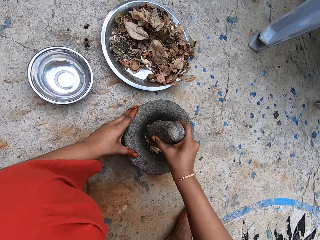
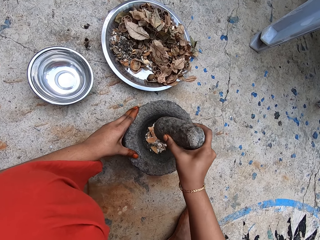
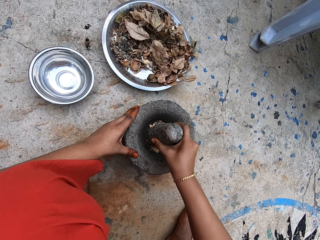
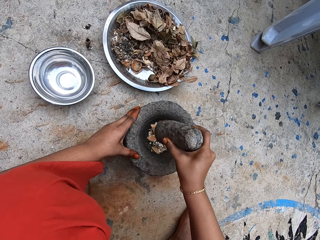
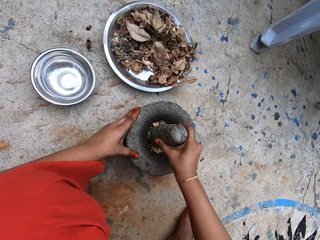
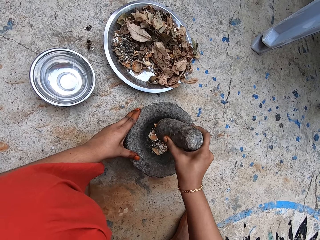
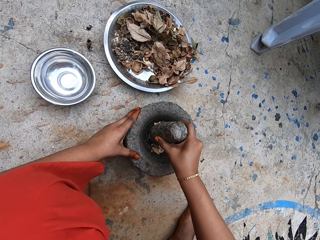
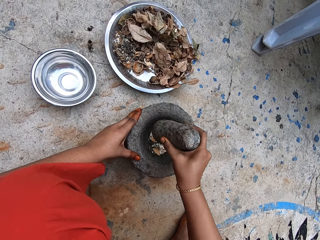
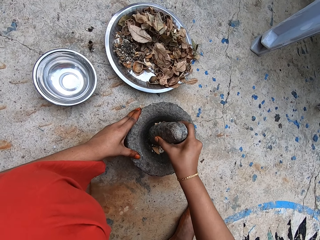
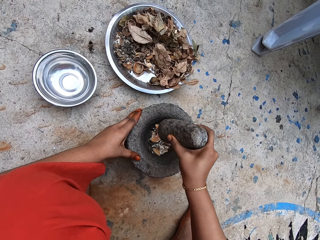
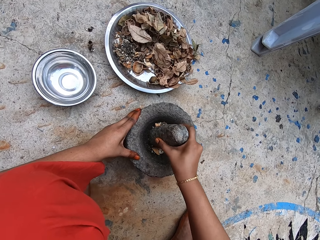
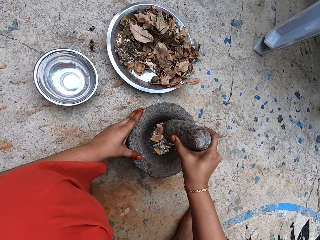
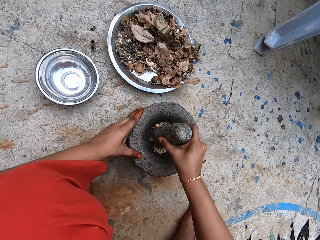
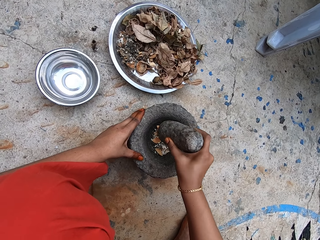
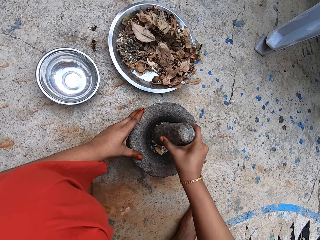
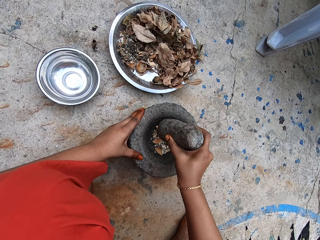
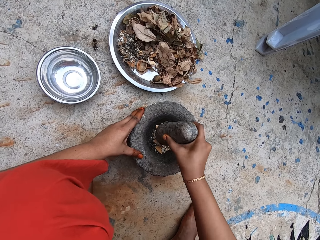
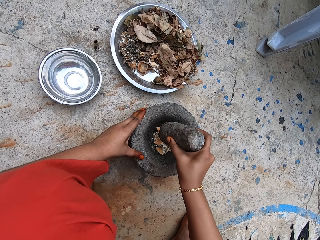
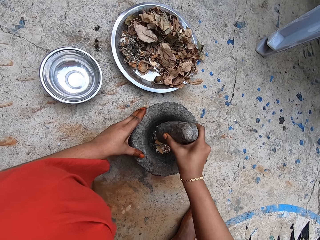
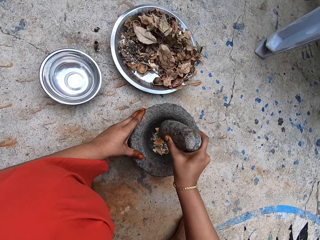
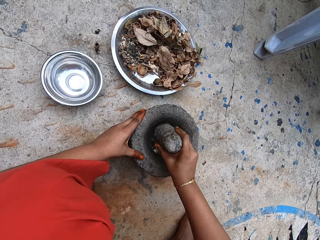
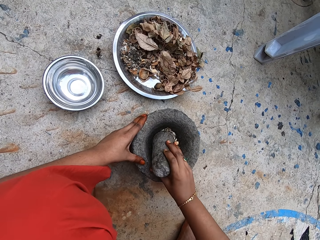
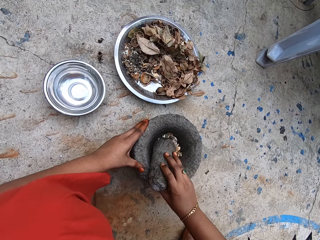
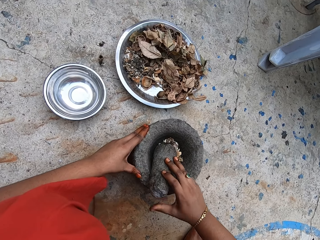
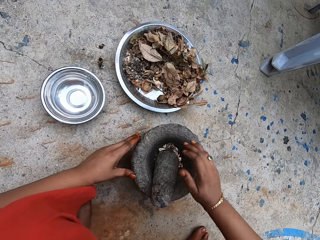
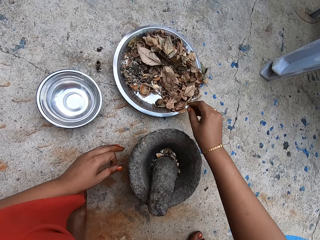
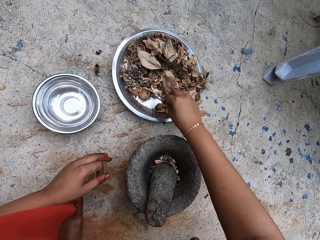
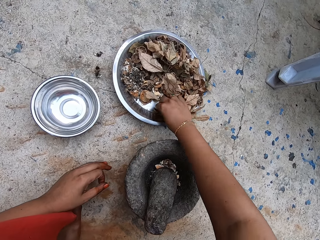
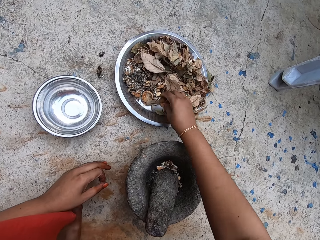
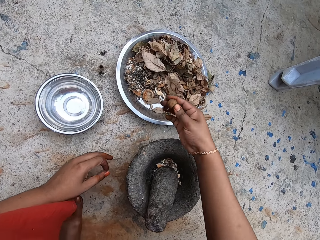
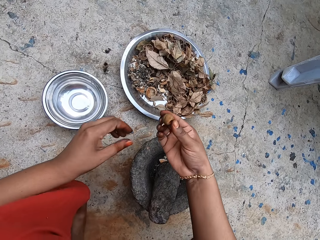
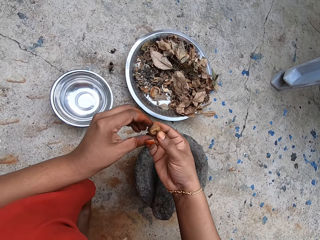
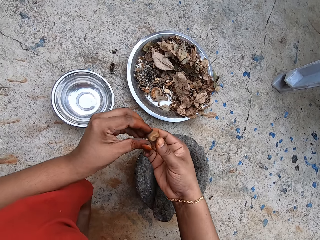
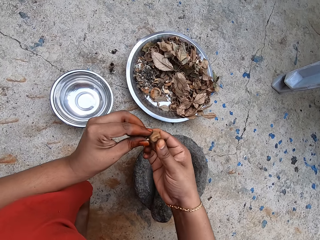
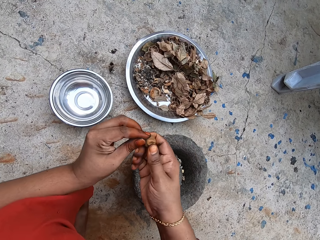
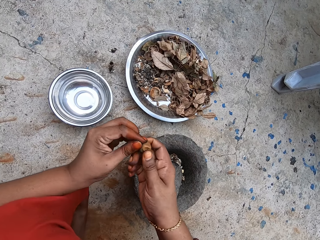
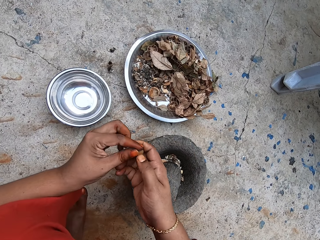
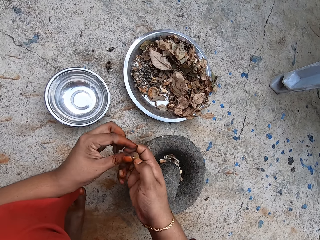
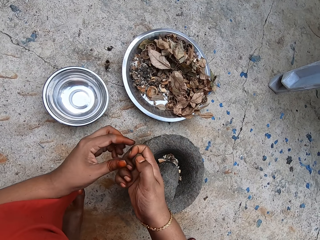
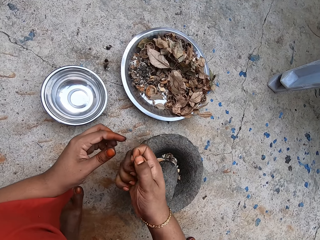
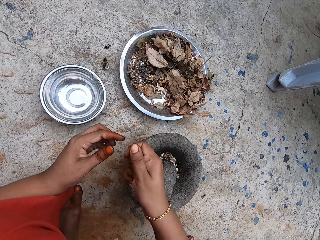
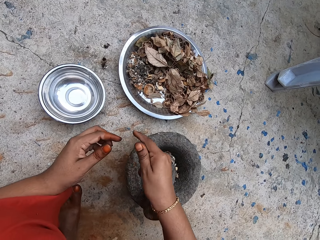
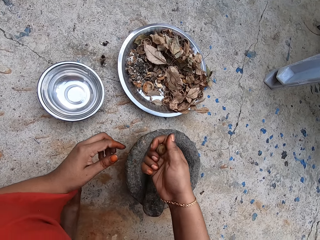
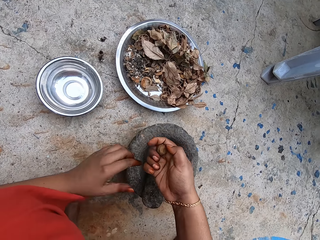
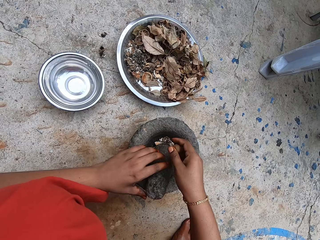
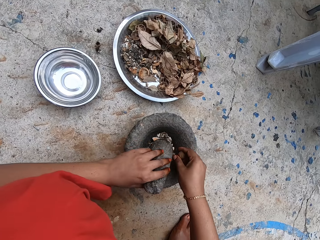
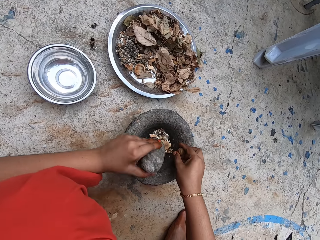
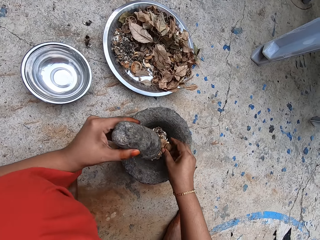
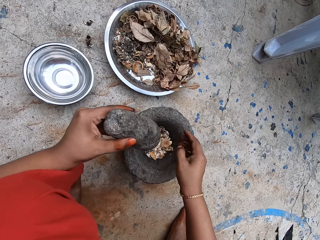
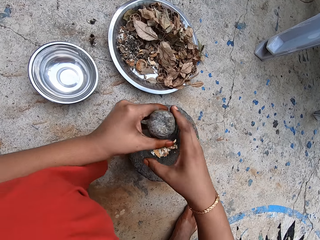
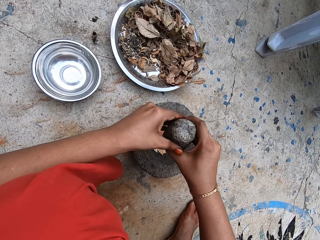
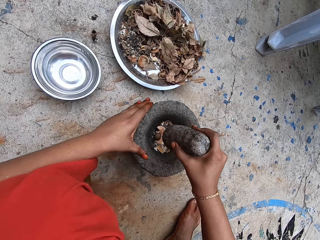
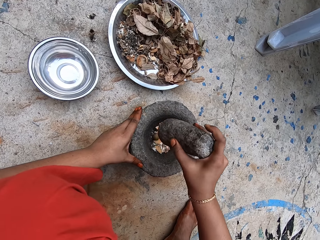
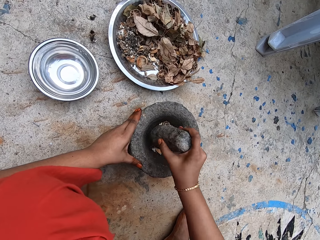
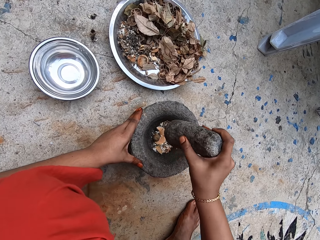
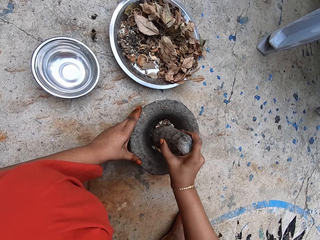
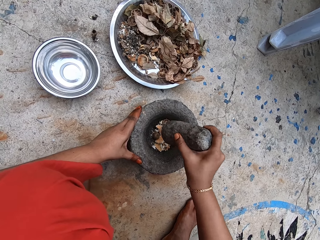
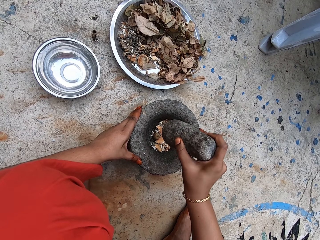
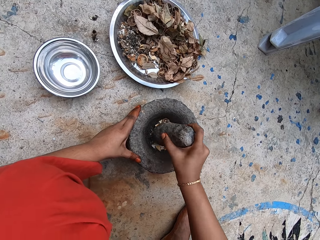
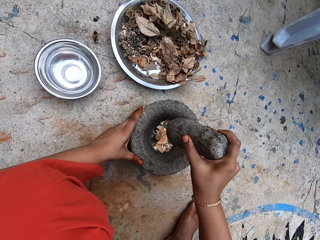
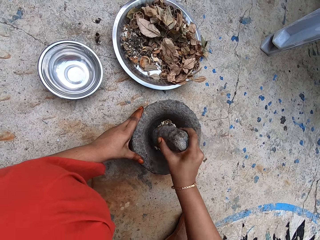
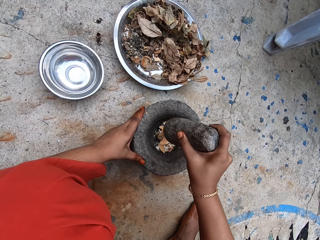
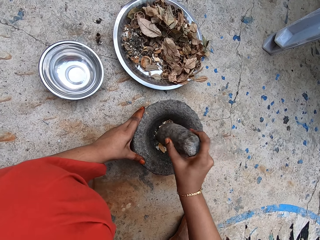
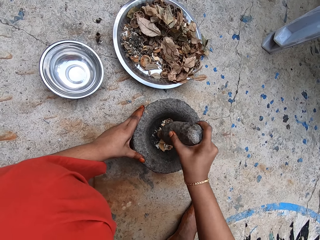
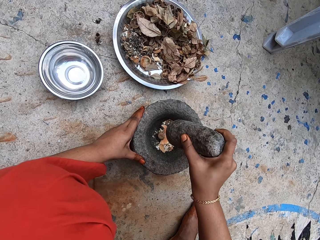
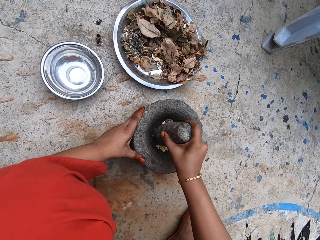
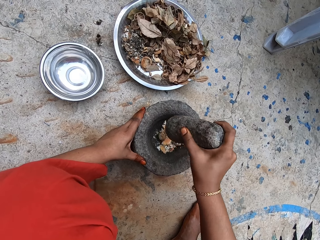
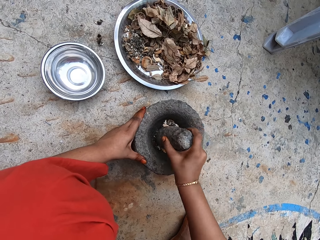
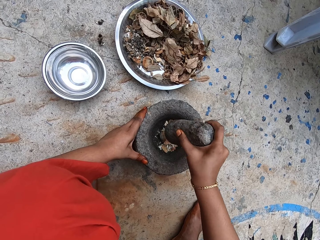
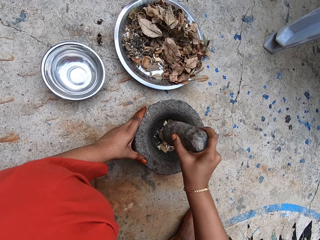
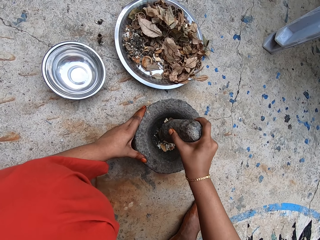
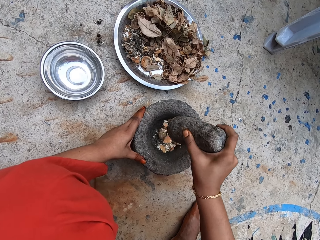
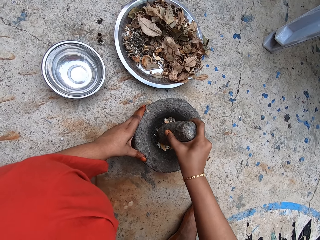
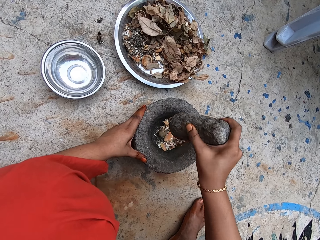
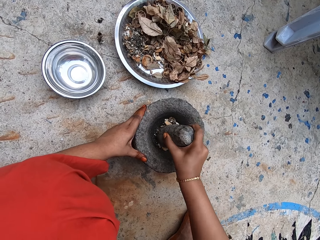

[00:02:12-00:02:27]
The camera wearer drops the pestle into the mortar with her right hand. She picks a dried lime from the plate with her right hand. She holds the dried lime with both hands. She breaks the stem on the ingredient. She rubs the dried lime with her right hand. She picks the pestle from the mortar with her left hand. She drops the dried lime into the mortar with her right hand. She passes the pestle from her left hand to her right hand. She picks the pestle with the right hand. She places her left hand on the mortar. She pounds the dried lime slices in the mortar with the pestle in her right hand.

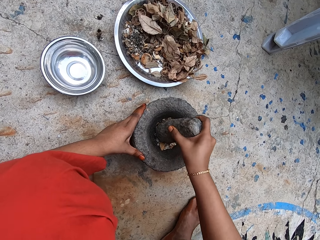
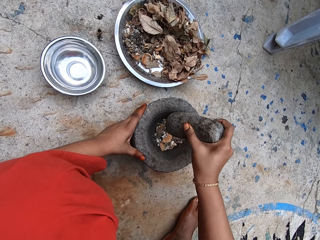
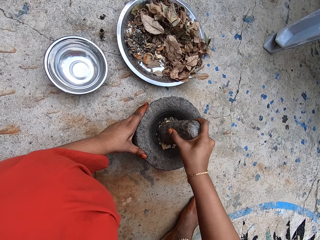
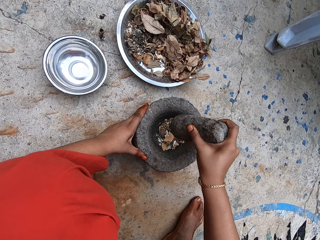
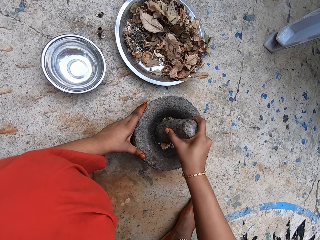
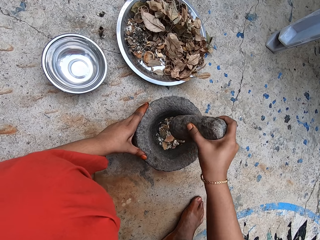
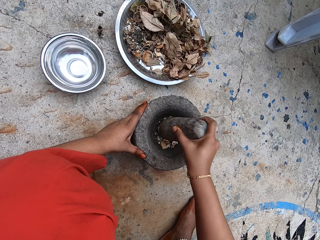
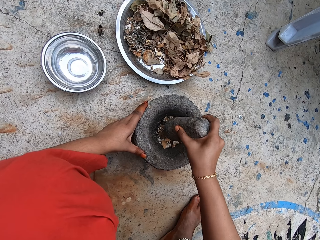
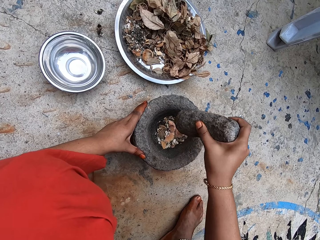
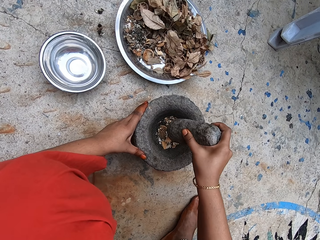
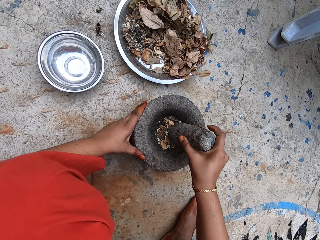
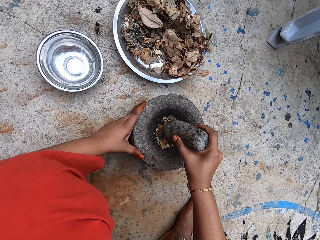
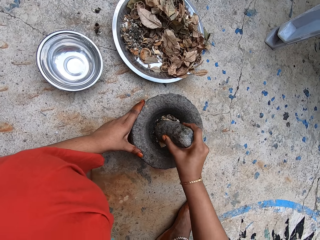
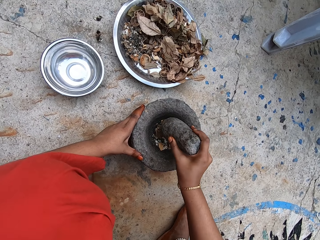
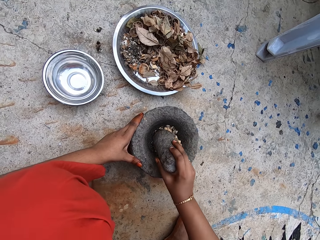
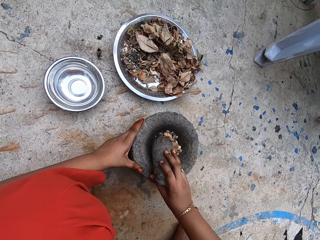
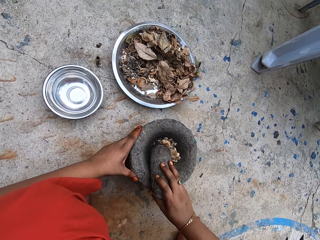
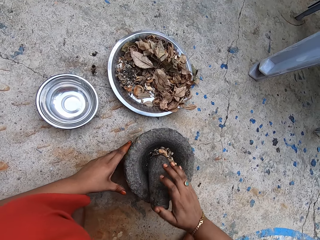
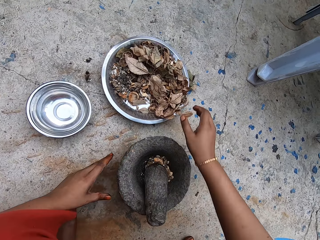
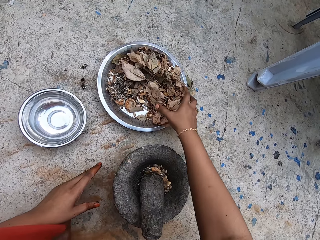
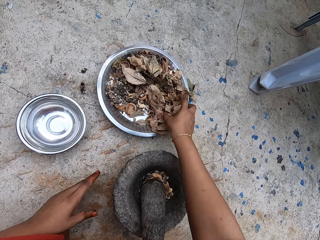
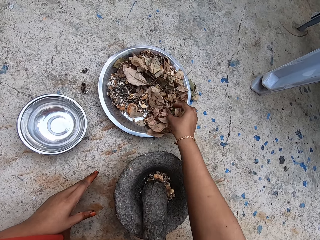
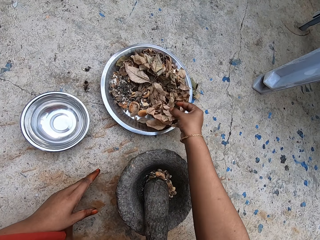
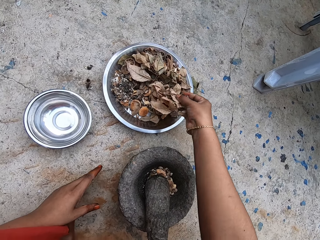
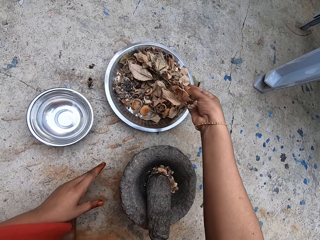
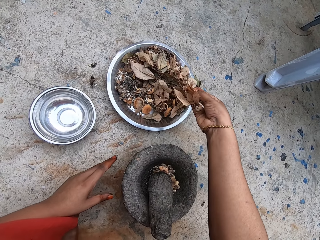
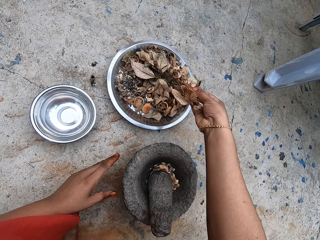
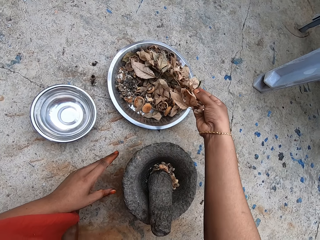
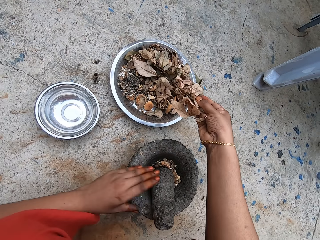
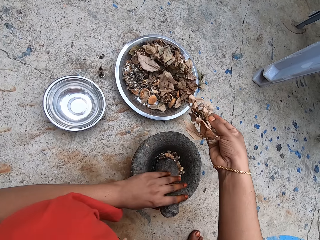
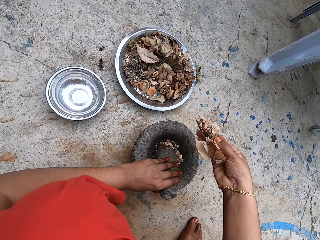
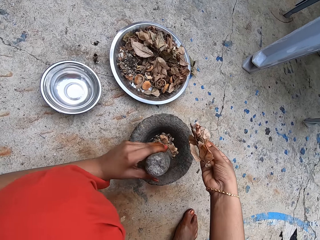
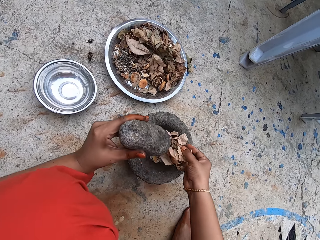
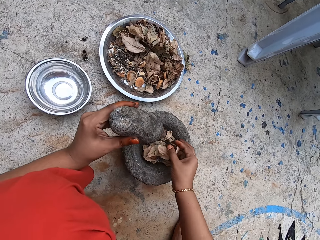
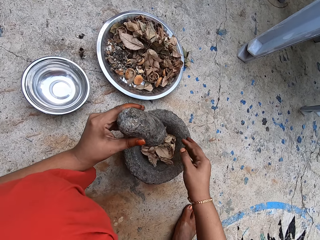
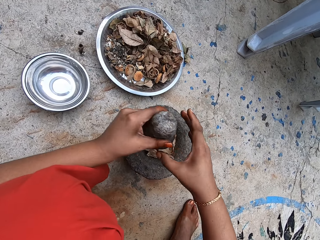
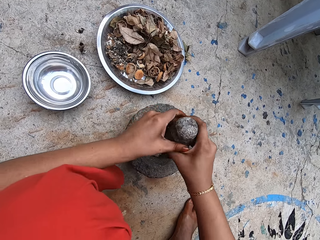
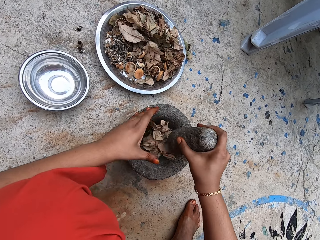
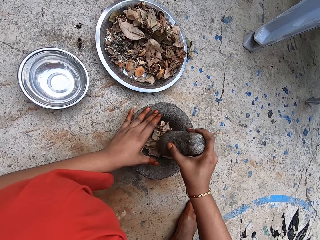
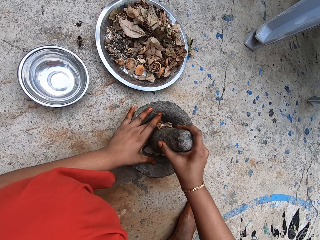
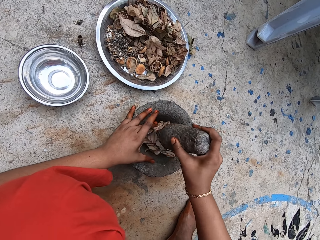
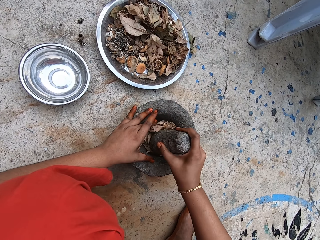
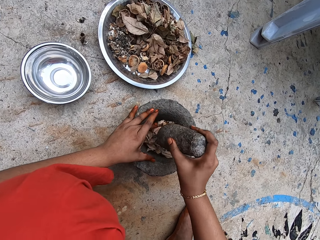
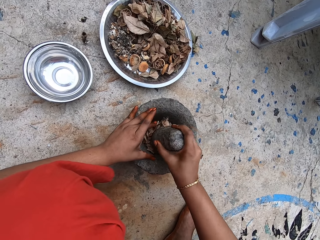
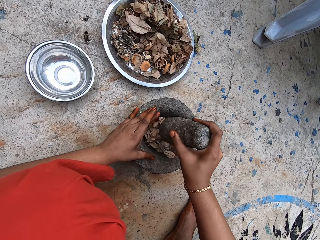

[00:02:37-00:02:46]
The camera wearer drops the pestle into the mortar with her right hand. She scoops some dried kaffir lime leaves from the plate with her right hand. She picks the pestle from the mortar with her left hand. She drops the dried kaffir lime leaves into the mortar with her right hand. She passes the pestle from her left hand to her right hand. She places her left hand on the mortar. She pounds the dried lime slices and the dried kaffir lime leaves in the mortar with the pestle in her right hand. She picks the pestle with the right hand.
